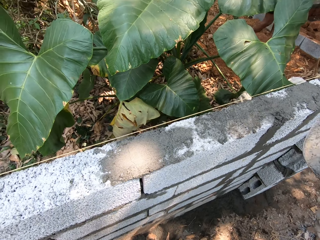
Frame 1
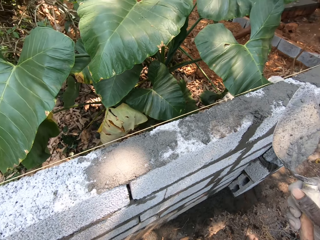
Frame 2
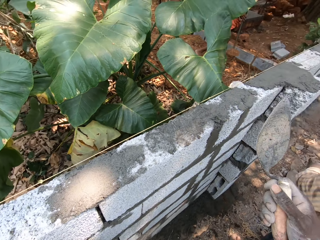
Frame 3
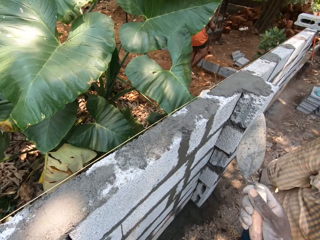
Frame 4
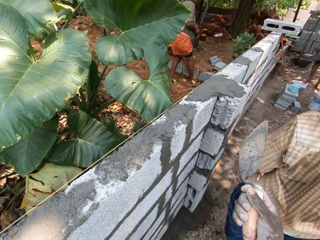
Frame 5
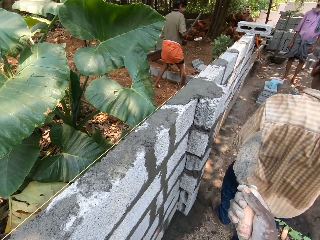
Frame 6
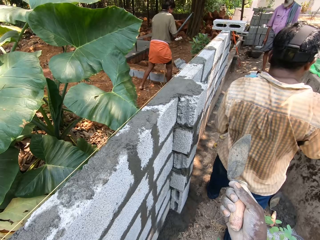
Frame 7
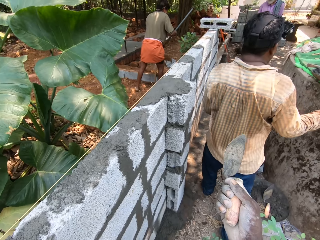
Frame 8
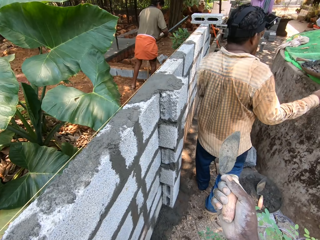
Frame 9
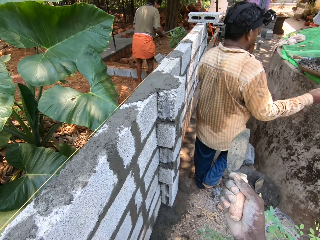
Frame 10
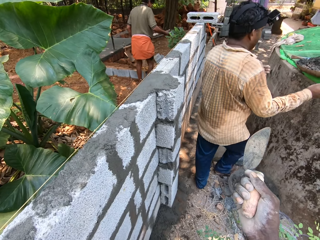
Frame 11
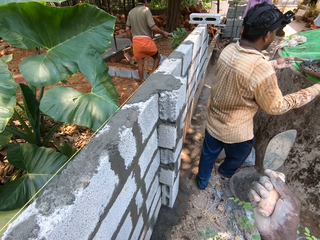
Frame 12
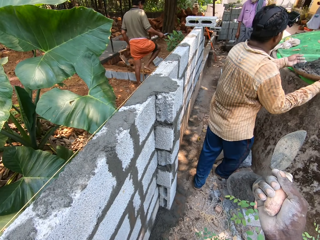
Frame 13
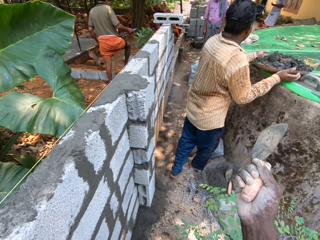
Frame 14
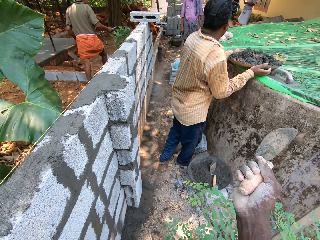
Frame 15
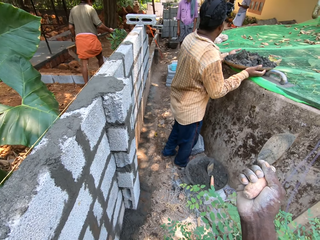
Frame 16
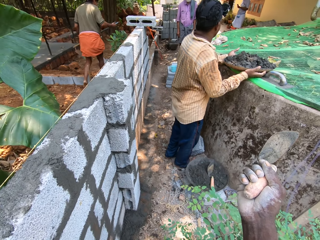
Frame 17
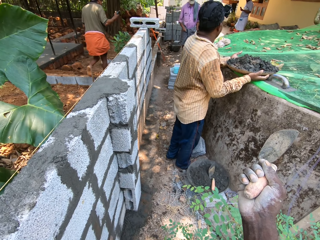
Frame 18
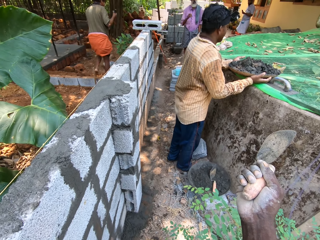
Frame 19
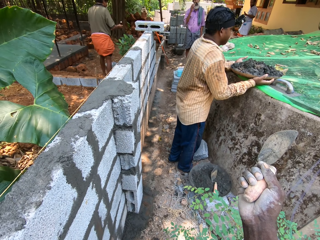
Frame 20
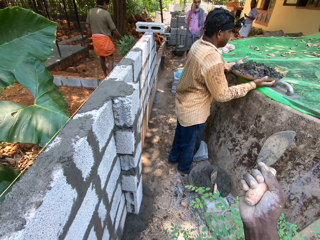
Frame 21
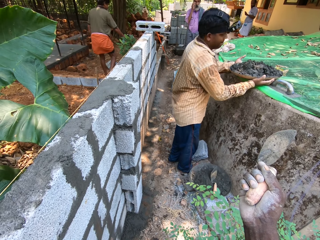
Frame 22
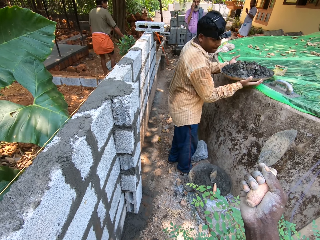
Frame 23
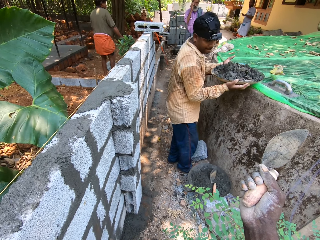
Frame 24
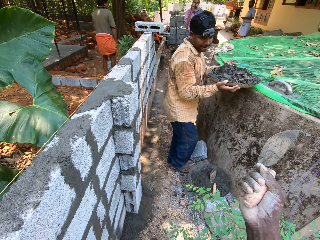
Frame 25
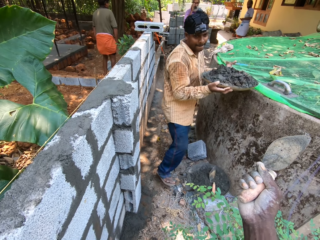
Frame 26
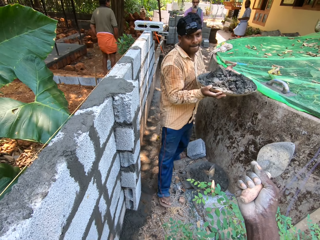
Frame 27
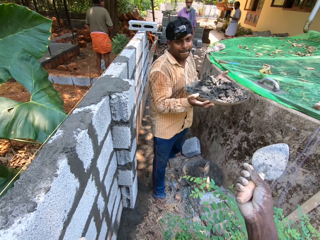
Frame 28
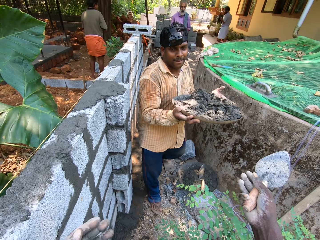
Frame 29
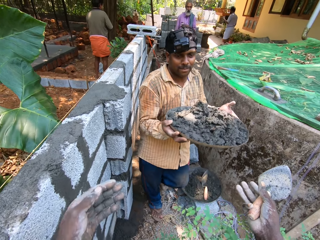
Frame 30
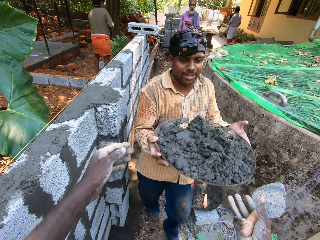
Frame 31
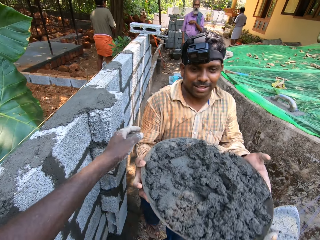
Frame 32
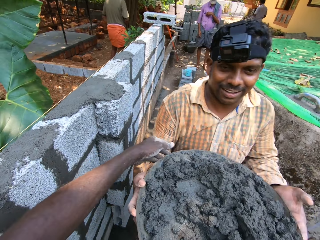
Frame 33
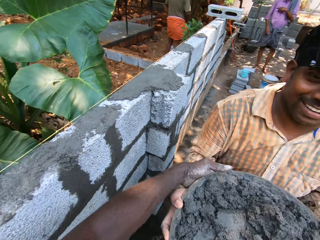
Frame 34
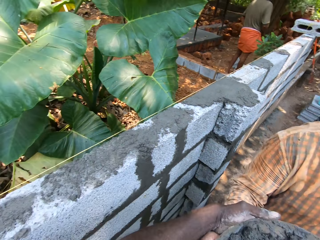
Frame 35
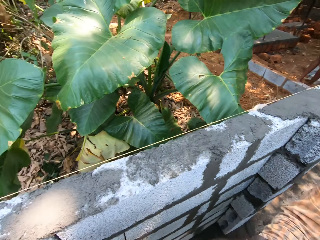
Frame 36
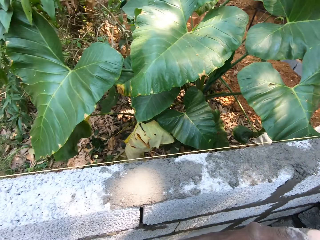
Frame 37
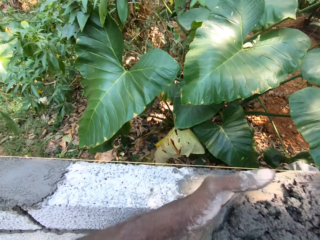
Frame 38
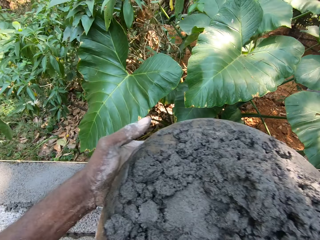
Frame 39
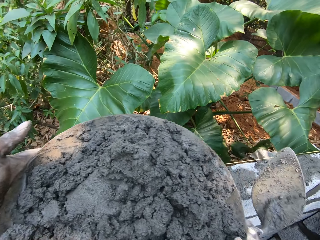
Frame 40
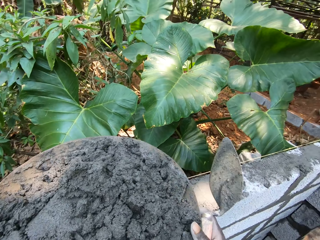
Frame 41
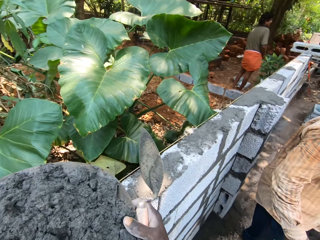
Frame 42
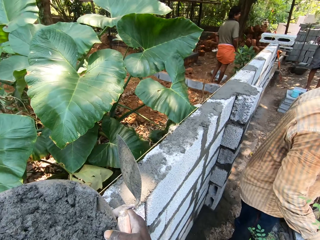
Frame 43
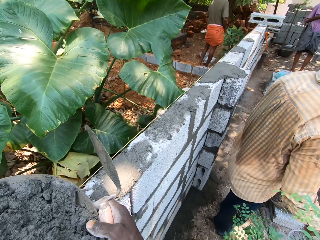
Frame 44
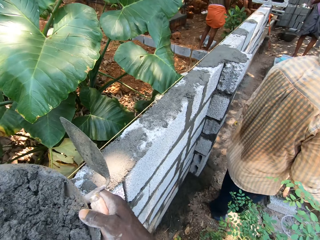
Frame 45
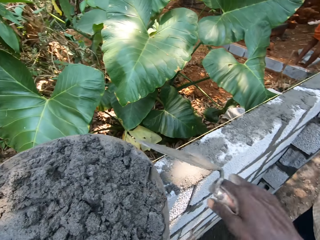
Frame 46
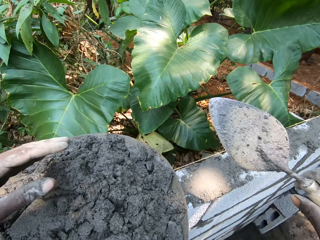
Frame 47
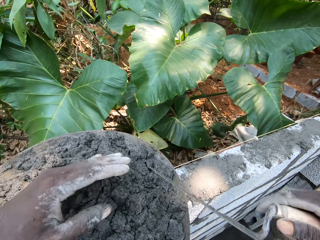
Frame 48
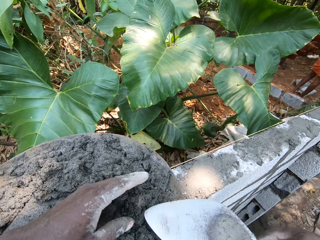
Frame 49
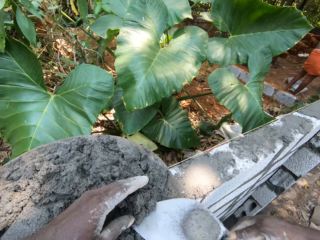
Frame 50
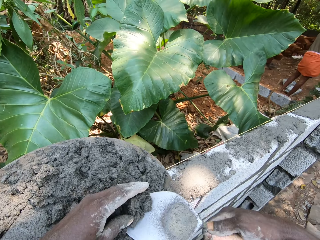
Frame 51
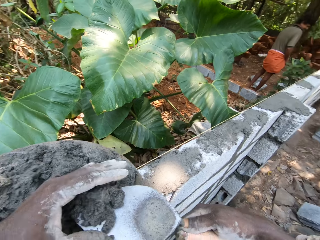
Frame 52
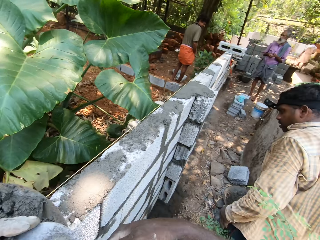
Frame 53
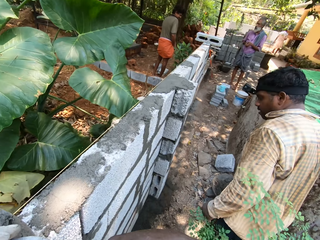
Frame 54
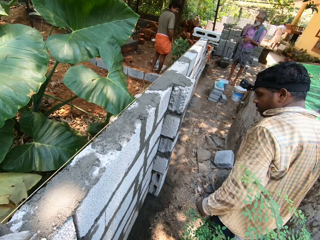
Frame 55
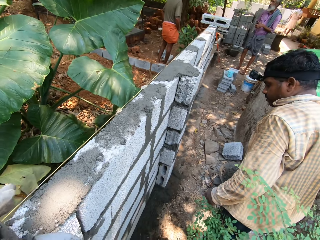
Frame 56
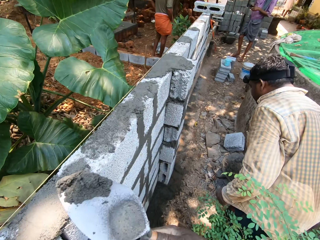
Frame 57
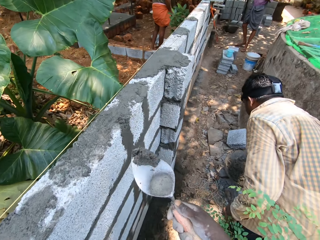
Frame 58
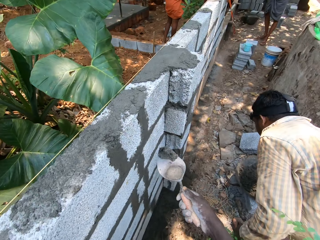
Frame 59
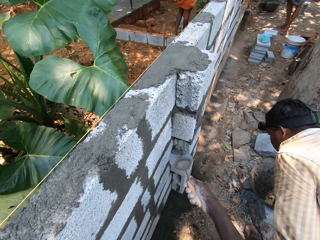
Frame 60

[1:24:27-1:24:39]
A man picks up the cement mixer tray on the wall. The man carries the mortar in the hand pan with both hands and walks on the ground. The man gives the camera wearer the cement mixer tray with cement mortar. The camera wearer collects the mortar in the hand pan from the man with both hands. He drops the mortar in the hand pan on the fence with both hands. He takes the mortar from the hand pan with the hand trowel in his right hand.

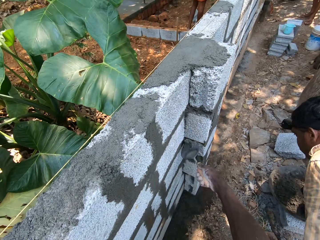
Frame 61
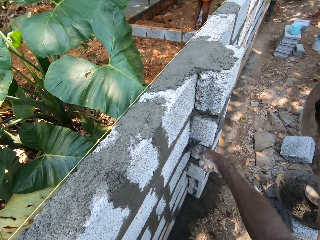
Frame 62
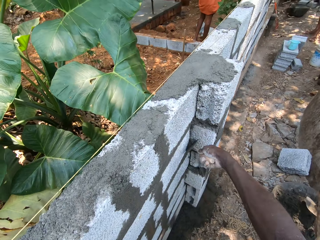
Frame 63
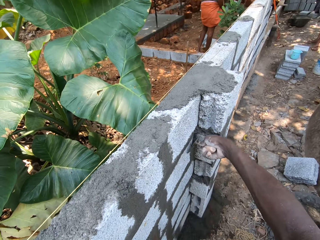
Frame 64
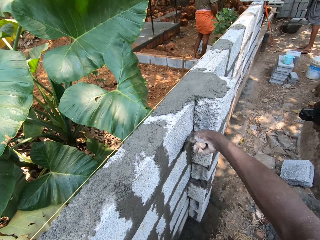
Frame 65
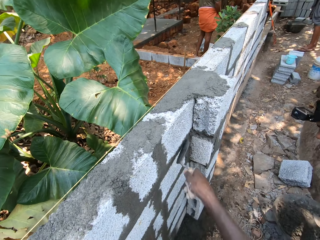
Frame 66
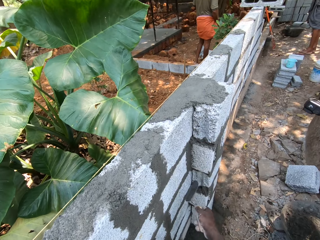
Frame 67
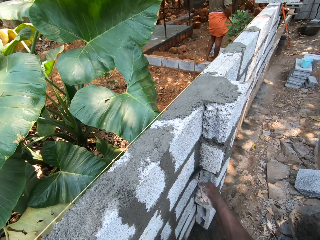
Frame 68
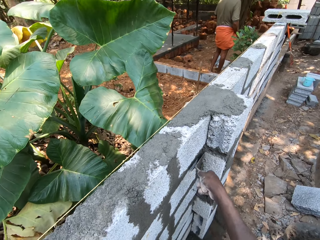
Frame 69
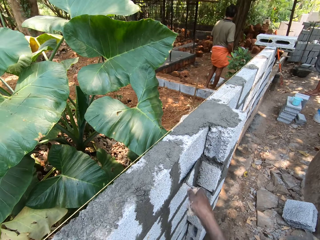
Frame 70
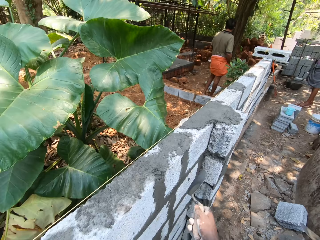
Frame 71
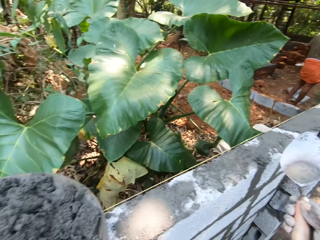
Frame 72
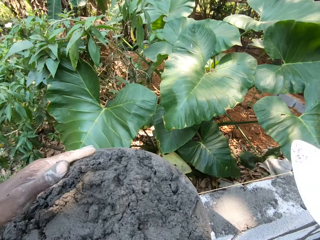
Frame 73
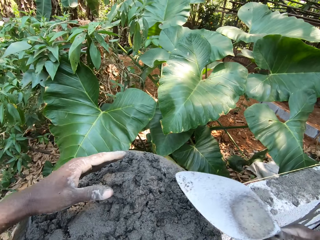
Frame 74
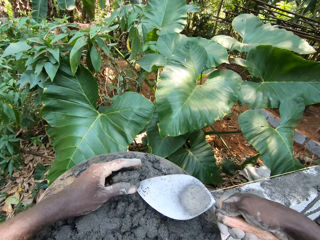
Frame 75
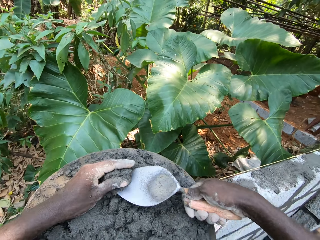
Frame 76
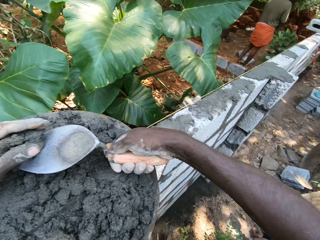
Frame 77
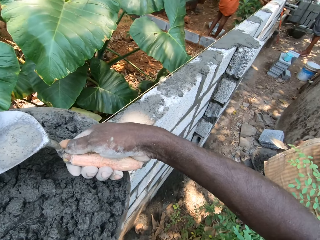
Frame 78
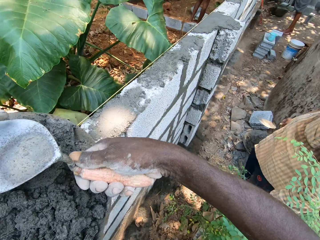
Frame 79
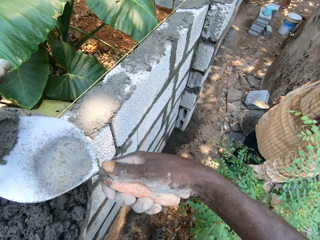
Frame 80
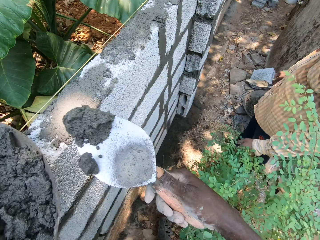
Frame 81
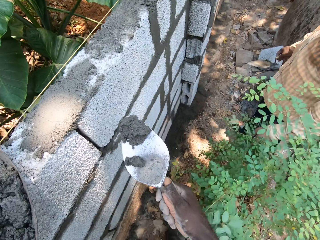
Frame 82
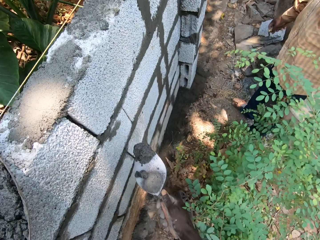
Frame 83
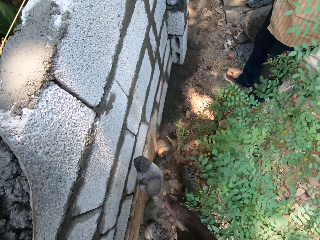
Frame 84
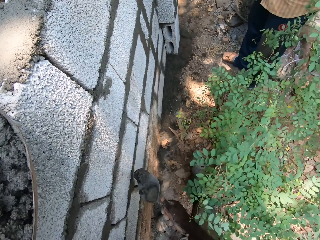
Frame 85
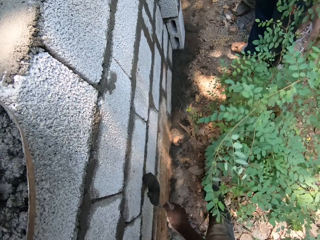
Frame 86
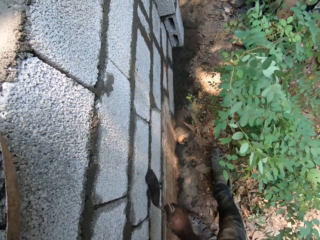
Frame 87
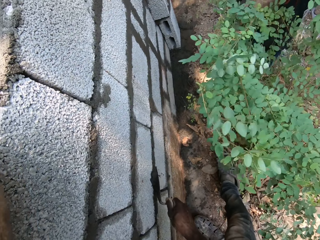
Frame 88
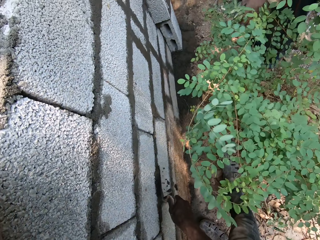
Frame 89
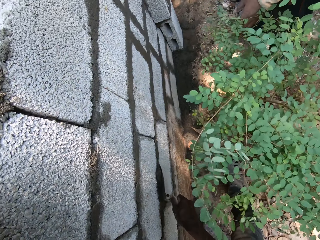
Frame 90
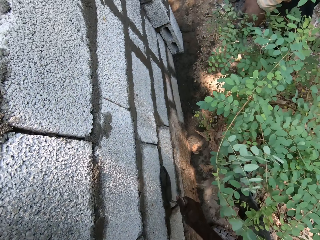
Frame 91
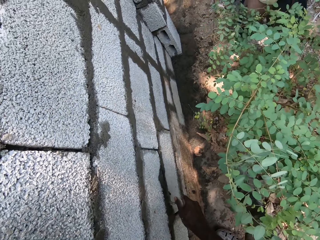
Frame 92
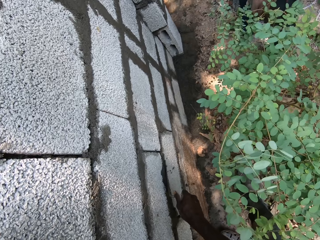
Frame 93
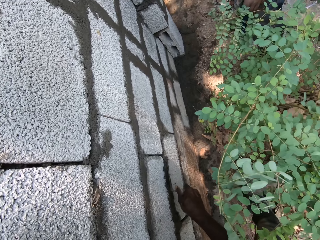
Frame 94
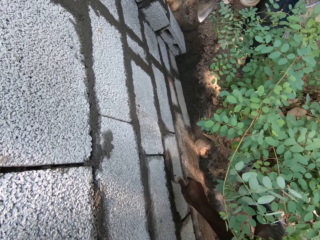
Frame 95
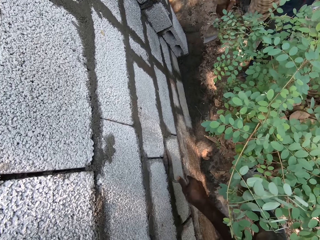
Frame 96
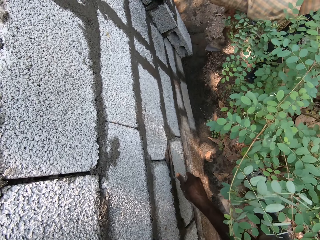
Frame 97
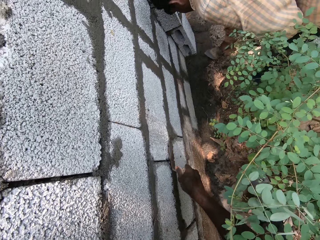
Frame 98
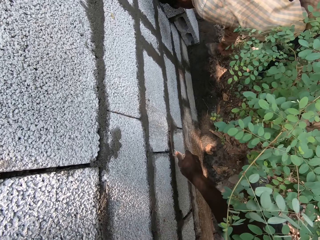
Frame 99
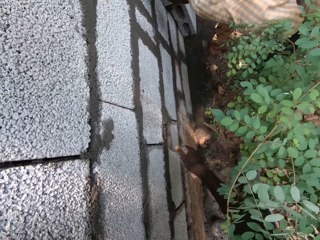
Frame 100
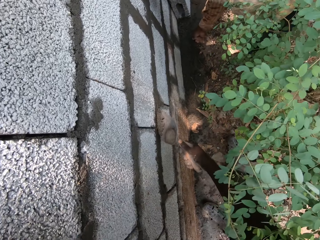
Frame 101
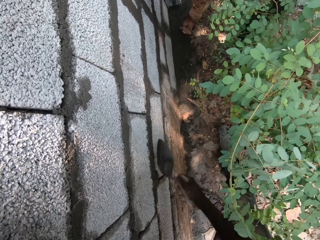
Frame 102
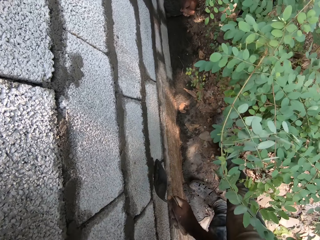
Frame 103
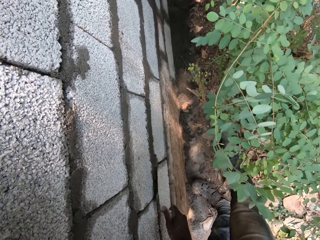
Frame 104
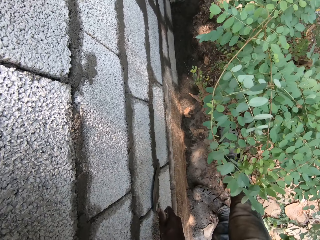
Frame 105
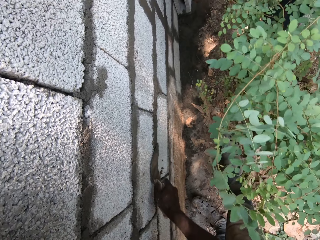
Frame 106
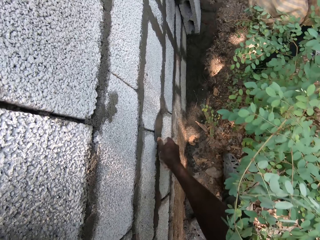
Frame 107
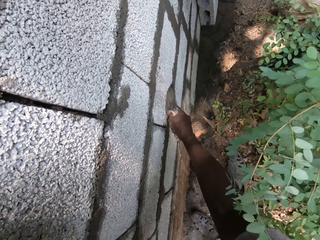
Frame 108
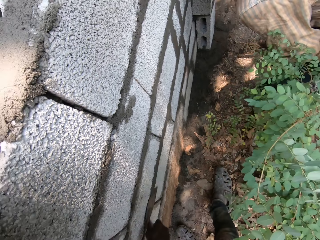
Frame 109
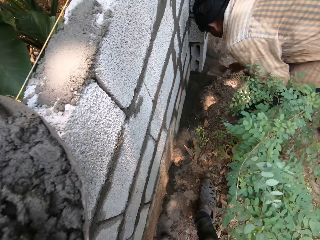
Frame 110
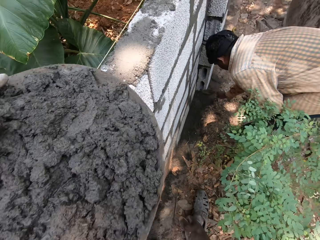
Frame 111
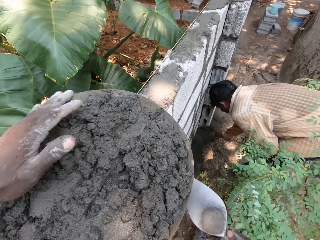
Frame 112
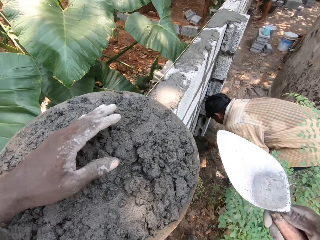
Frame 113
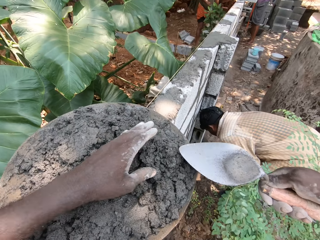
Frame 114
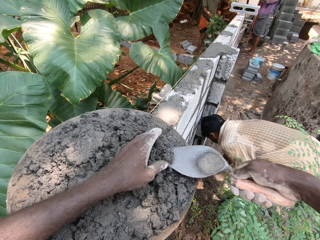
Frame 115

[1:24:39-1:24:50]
The camera wearer plasters the fence with the mortar using the hand trowel in his right hand. He takes the mortar from the hand pan with the hand trowel in his right hand. He plasters the fence with the mortar using the hand trowel in his right hand. The man takes some sand from the ground with the hand trowel in his right hand.
